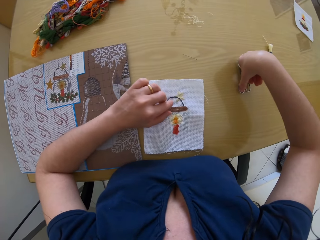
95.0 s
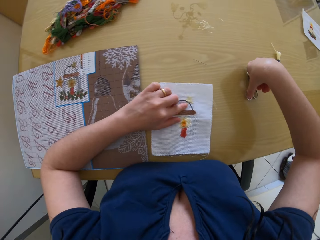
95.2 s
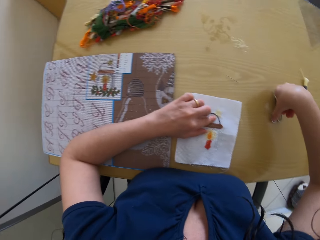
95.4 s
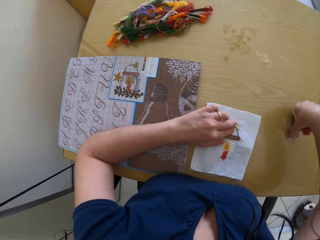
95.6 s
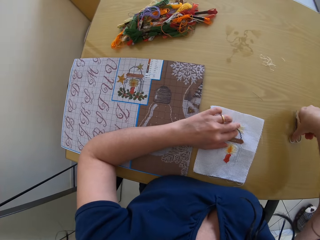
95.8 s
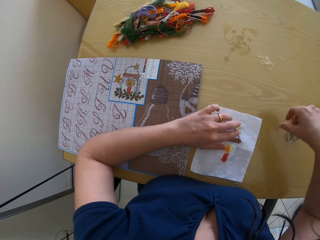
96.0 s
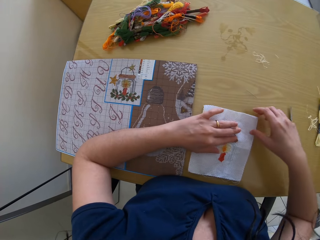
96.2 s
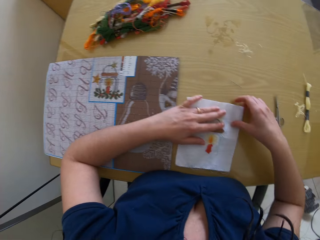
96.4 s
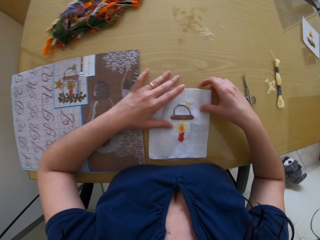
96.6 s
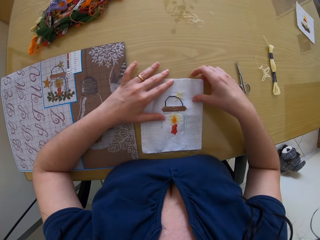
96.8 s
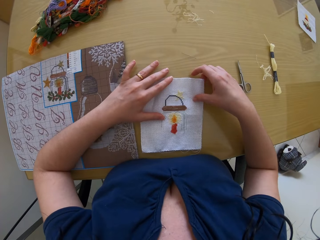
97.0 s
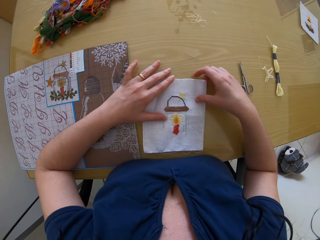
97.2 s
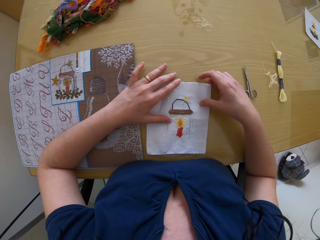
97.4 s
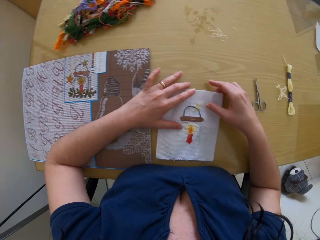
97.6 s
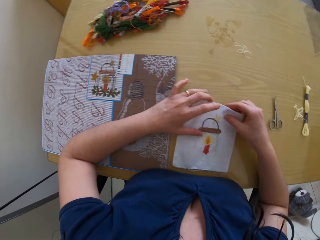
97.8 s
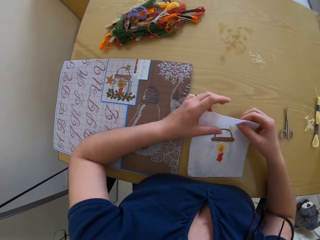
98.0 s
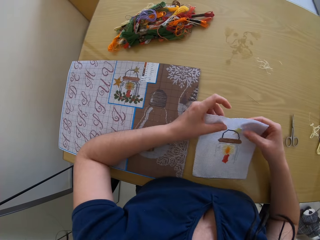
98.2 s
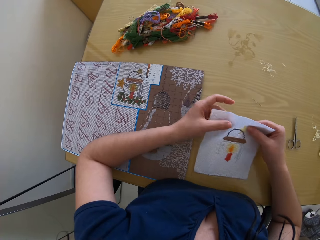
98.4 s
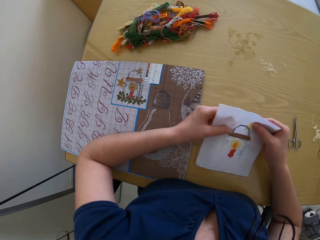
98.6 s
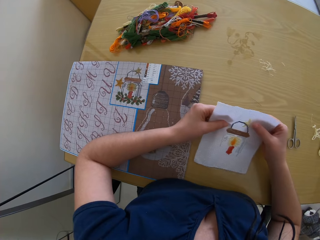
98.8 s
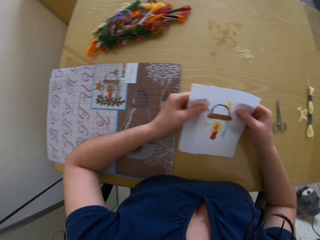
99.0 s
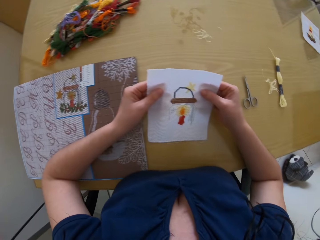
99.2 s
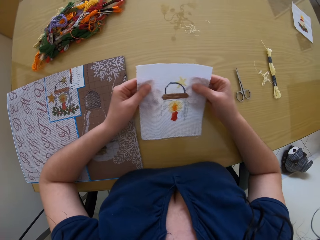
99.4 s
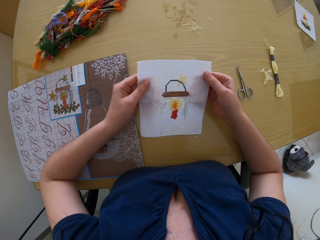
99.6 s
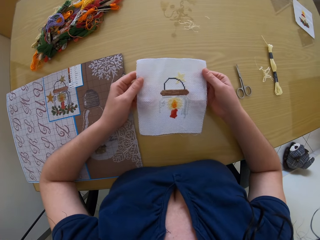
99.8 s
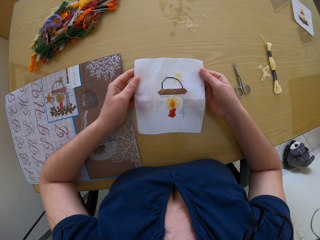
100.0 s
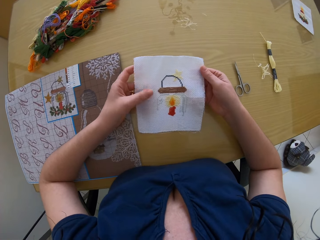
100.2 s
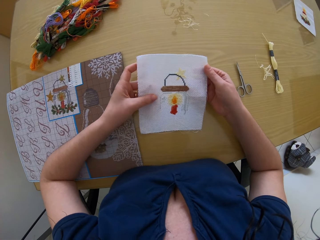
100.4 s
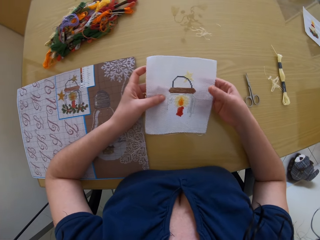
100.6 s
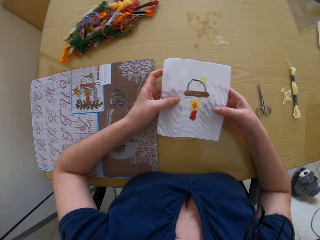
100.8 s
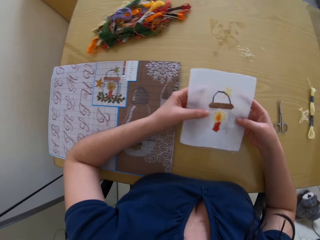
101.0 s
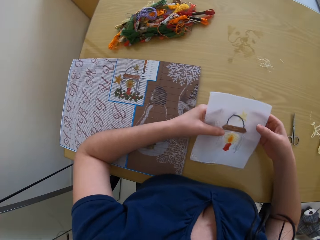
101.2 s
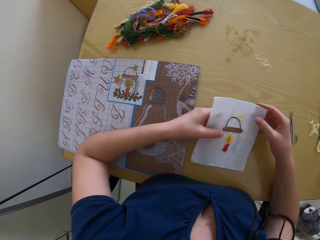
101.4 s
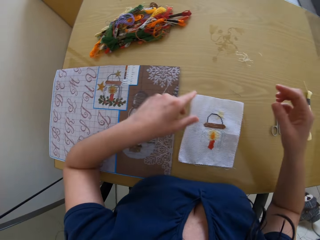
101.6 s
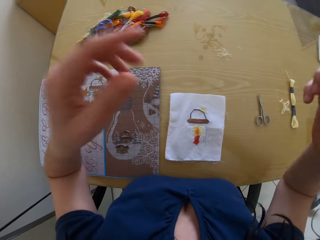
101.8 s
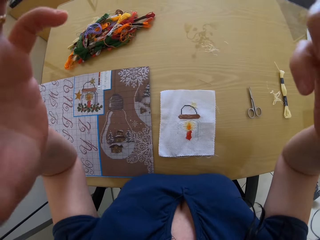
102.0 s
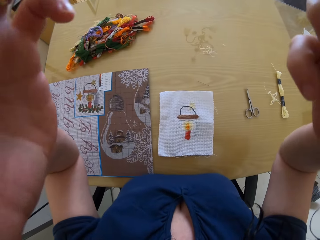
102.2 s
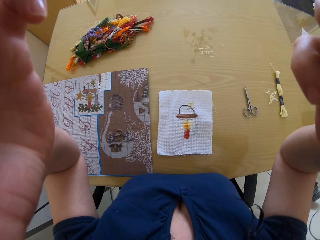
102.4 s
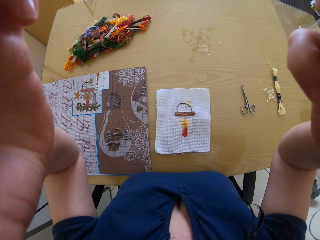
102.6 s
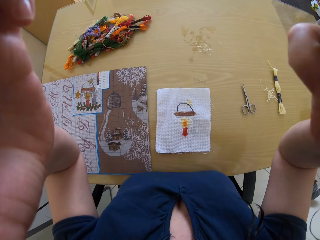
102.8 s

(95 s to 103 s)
The camera wearer drops the pair of scissors on the table with her right hand. She touches the fabric. She picks up the cloth on the table with her hands. She checks the cloth with her hands. She drops the cloth on the table with her hands. She adjusts the camera with her hands. She touches the camera.
